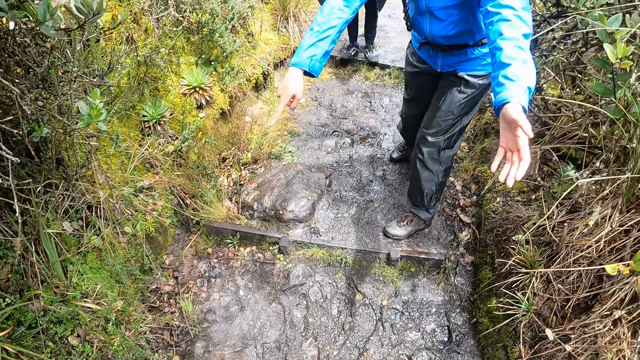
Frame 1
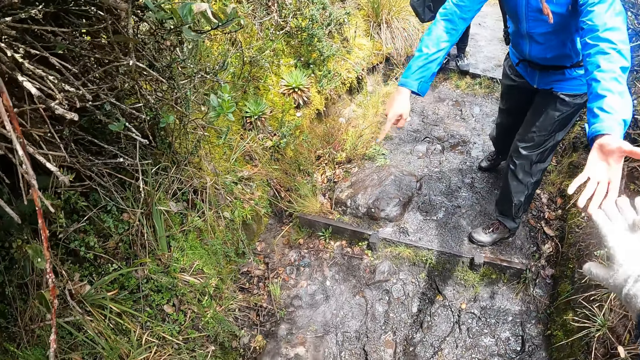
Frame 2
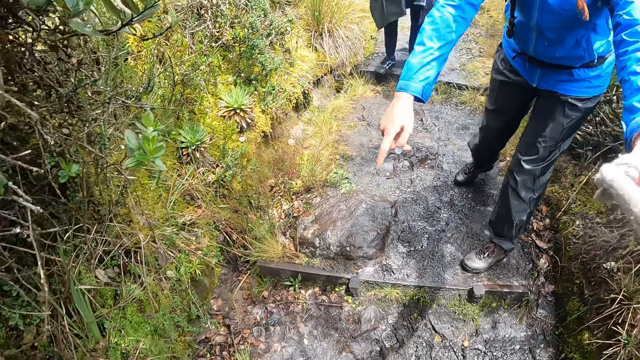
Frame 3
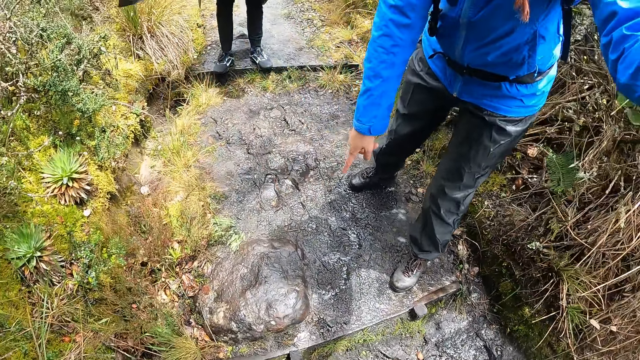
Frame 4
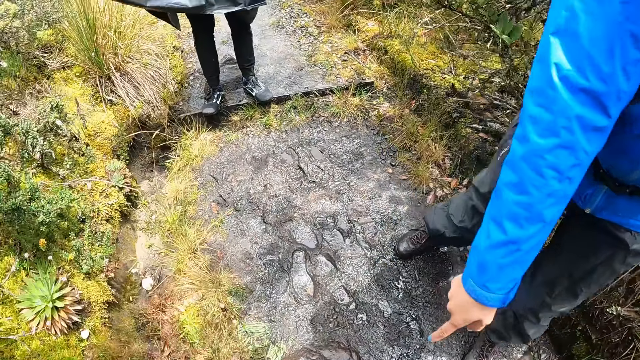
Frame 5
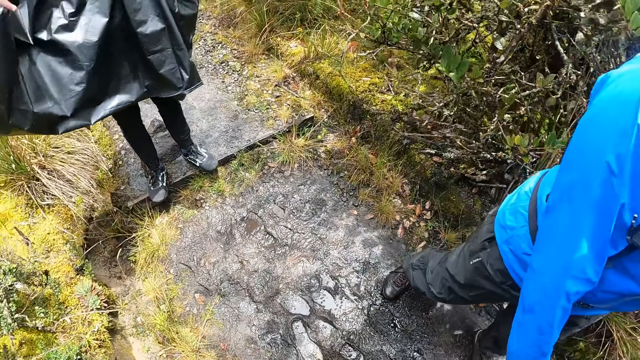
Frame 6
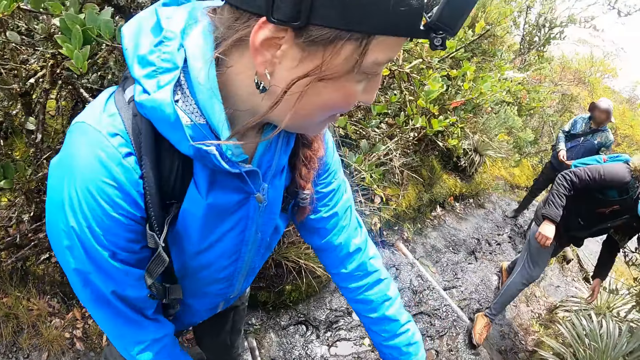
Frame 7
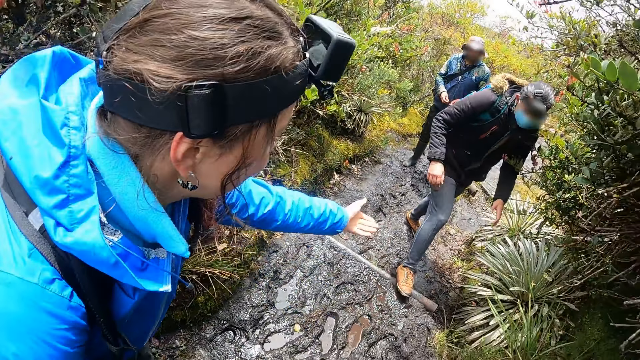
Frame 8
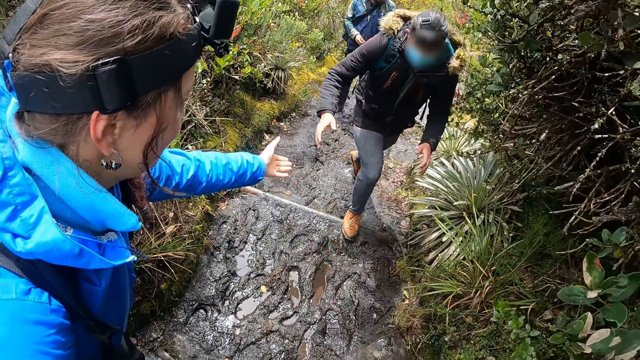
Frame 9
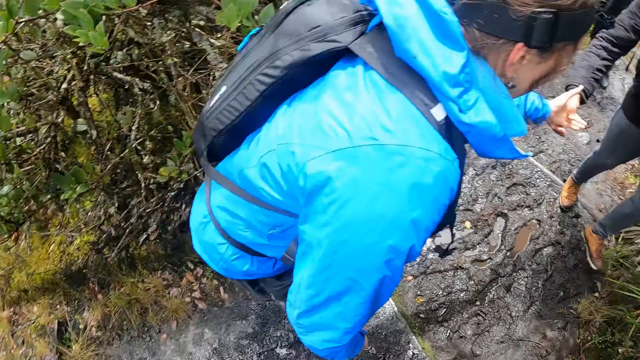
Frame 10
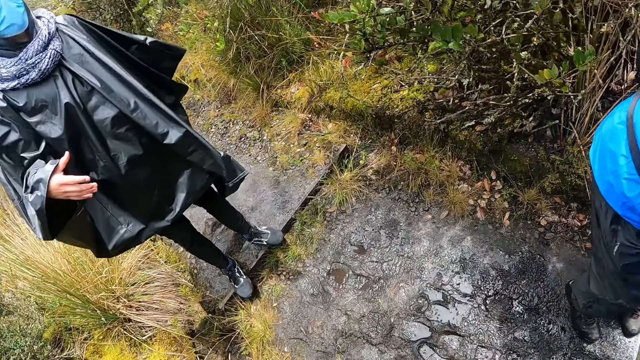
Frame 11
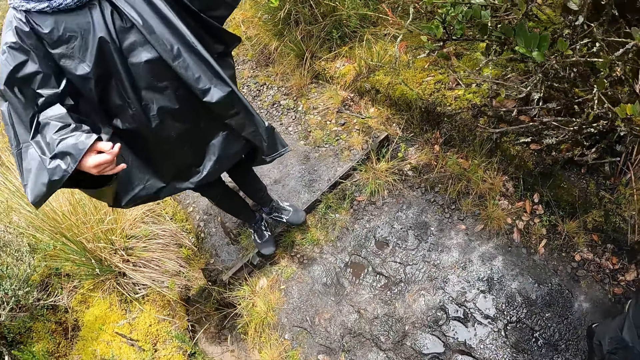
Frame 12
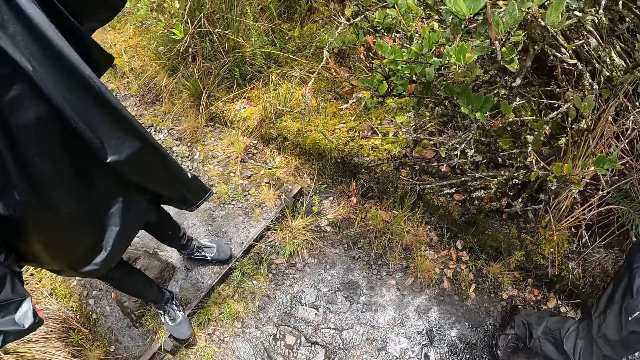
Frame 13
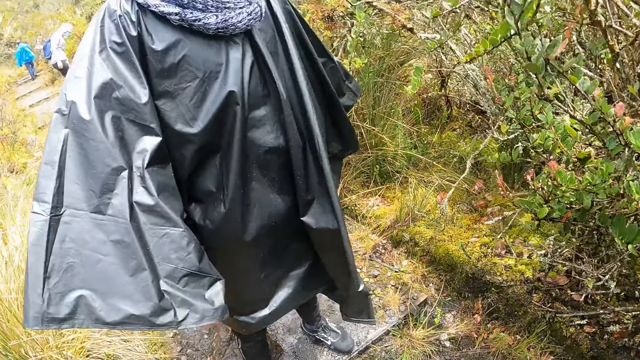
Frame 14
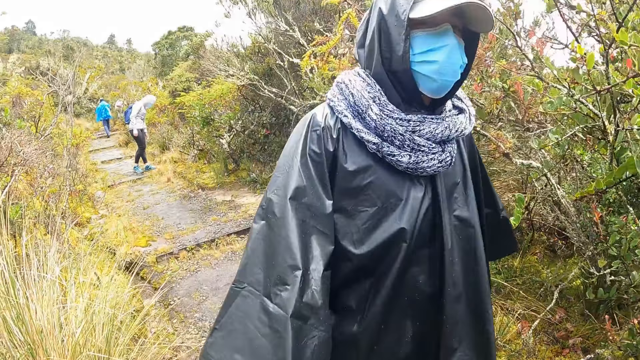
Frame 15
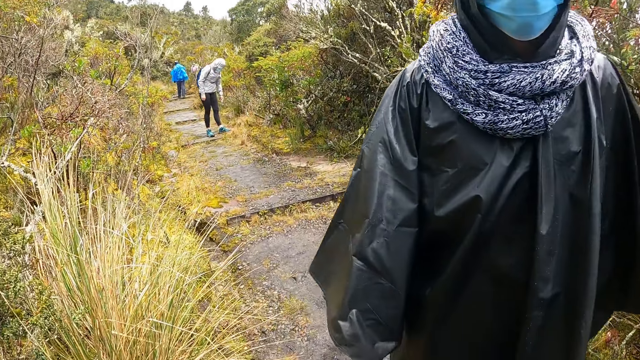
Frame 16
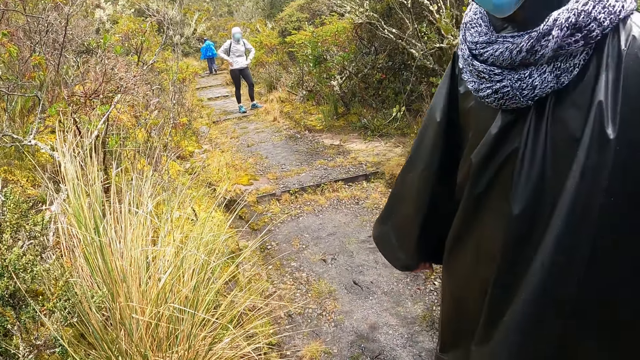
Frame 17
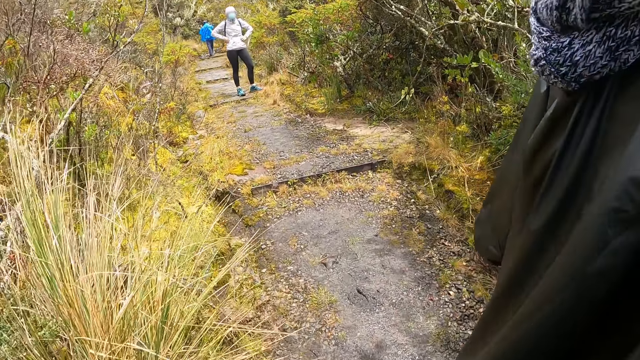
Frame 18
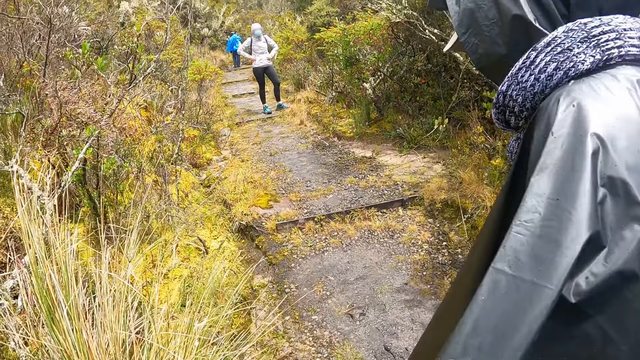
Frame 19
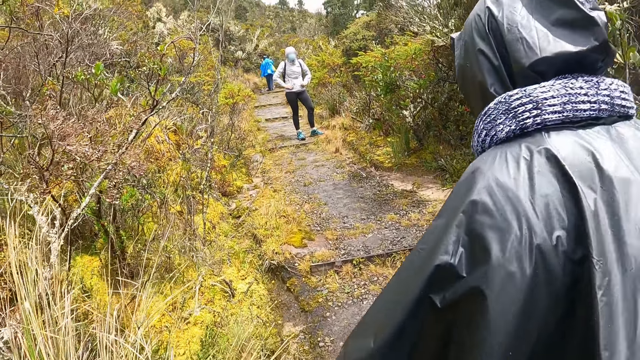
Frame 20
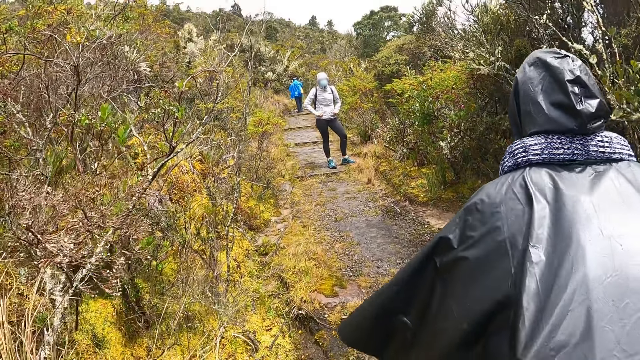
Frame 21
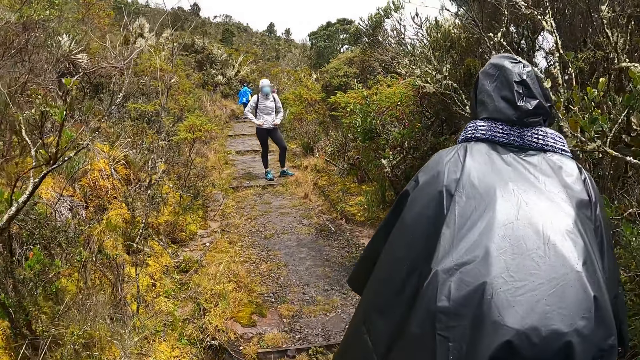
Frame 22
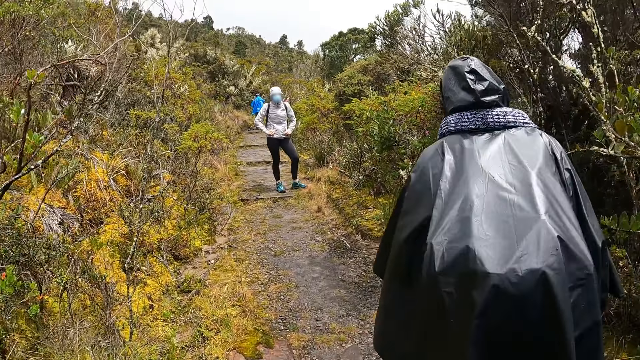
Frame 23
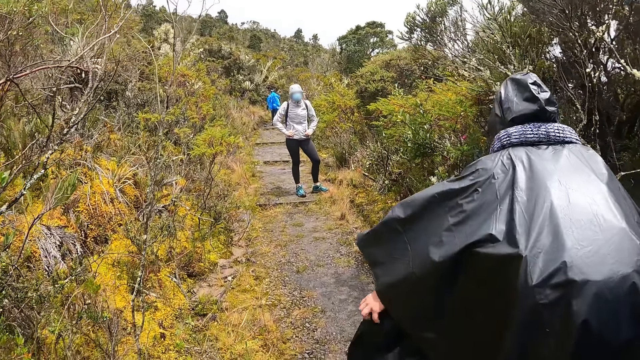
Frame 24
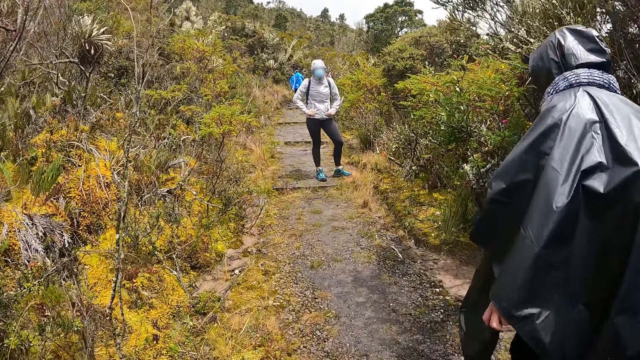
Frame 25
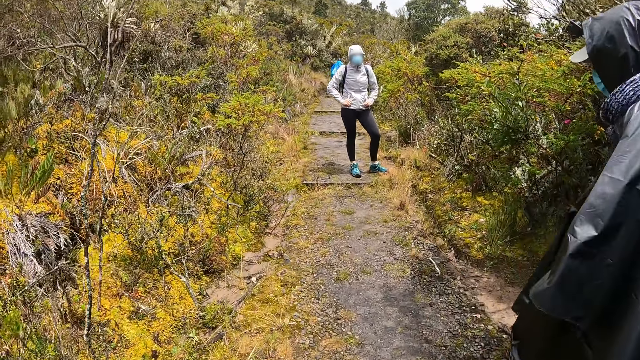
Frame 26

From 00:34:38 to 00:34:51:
A person stretches a hand. The woman helps the camera wearer up the hill with her left hand. The camera wearer holds the person's hands. The person points on the muddy path. The woman helps a man up the hill with her left hand. The camera wearer looks around. They climb up the hill. Another woman puts her hands into her pocket. Another person turns around. The other person takes a hike with other persons and the camera wearer.

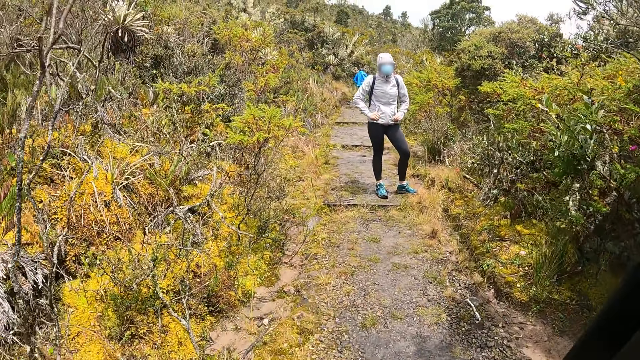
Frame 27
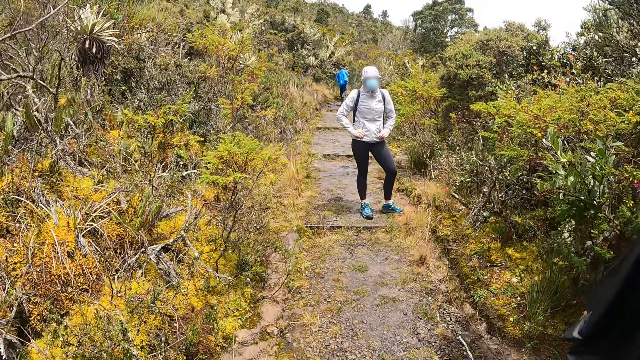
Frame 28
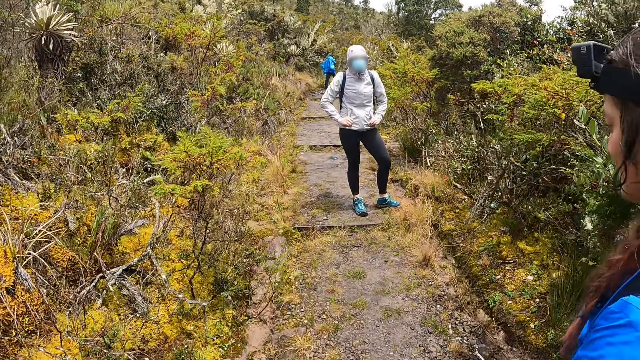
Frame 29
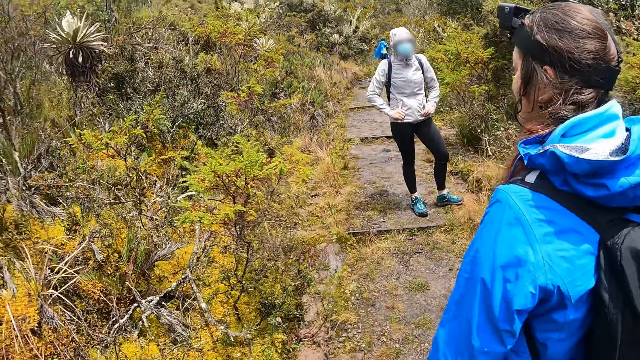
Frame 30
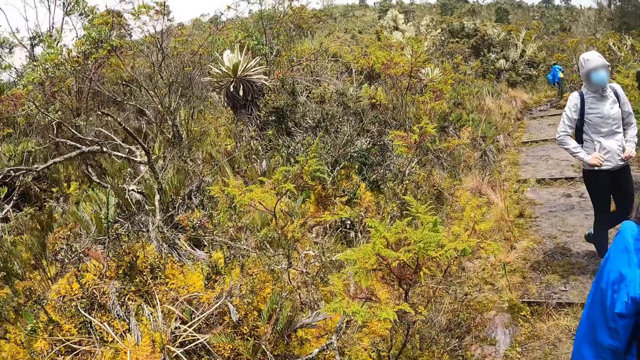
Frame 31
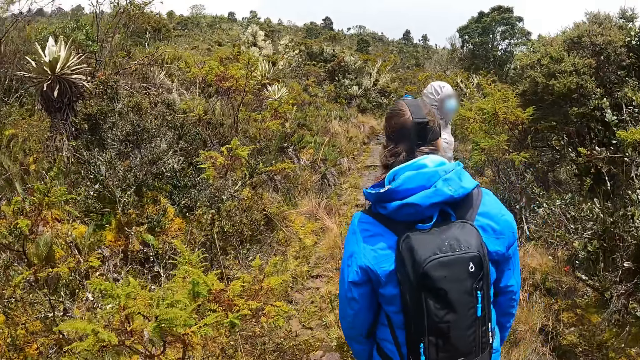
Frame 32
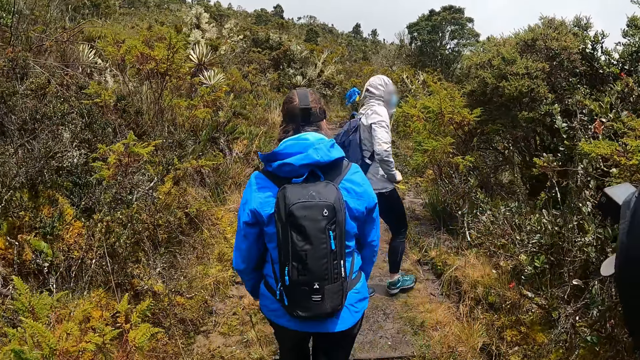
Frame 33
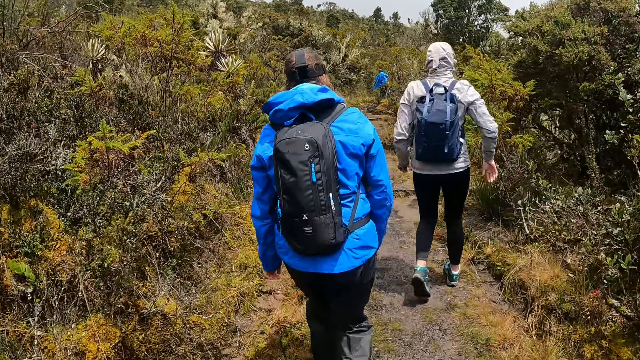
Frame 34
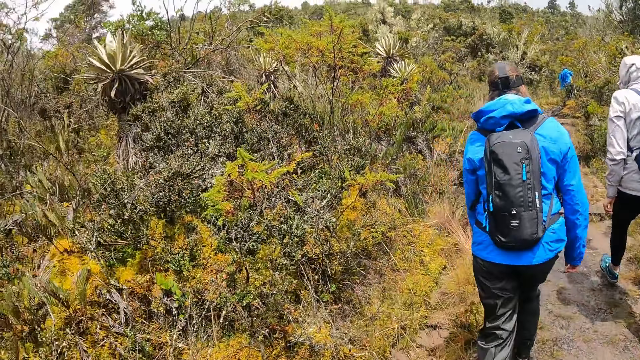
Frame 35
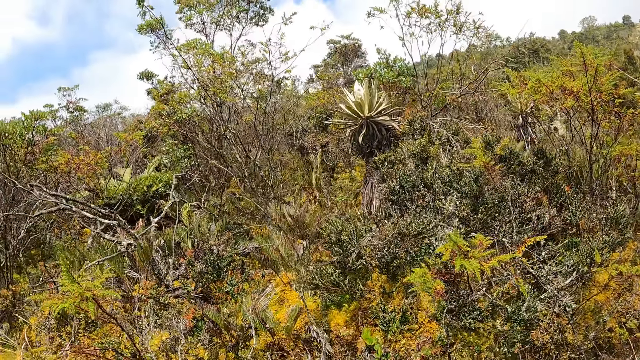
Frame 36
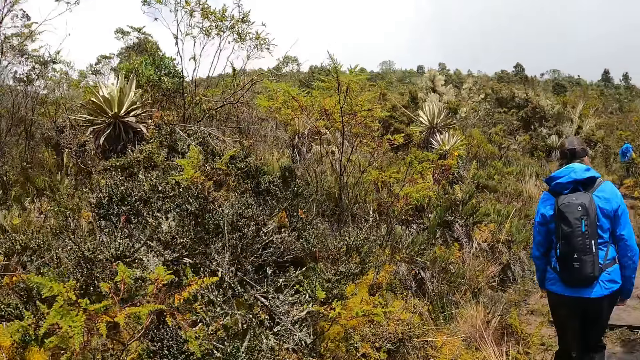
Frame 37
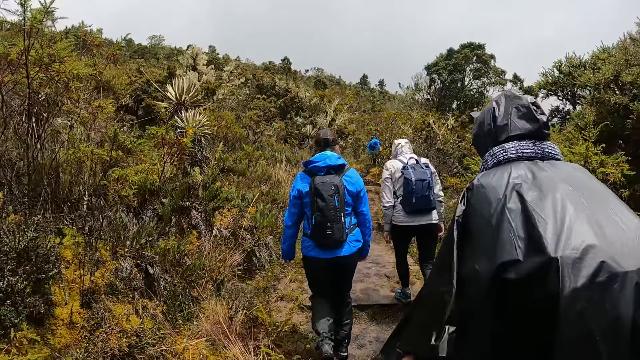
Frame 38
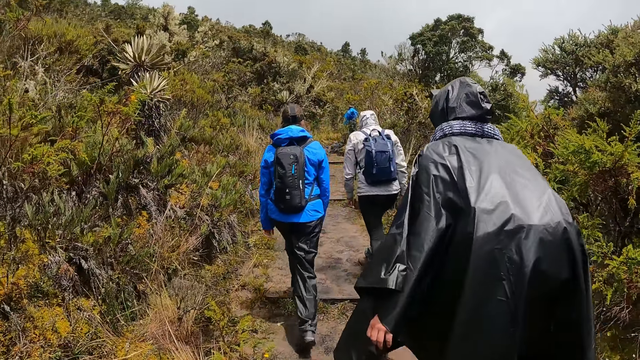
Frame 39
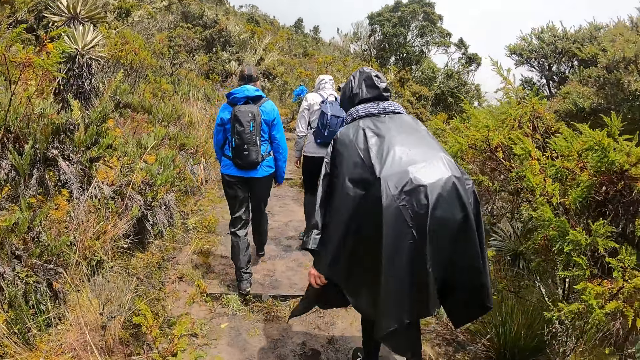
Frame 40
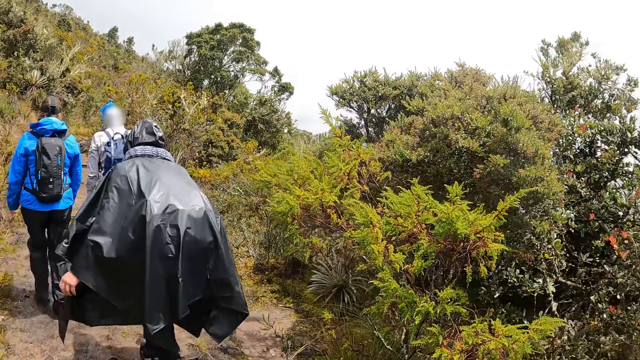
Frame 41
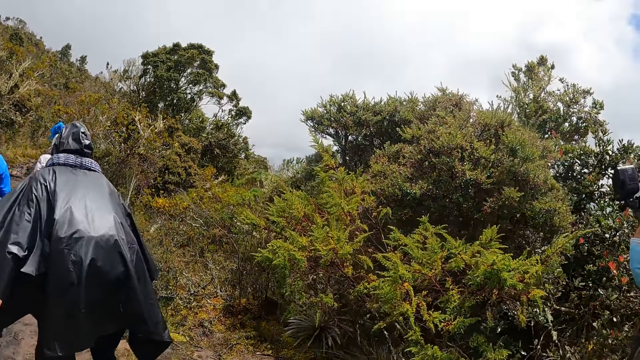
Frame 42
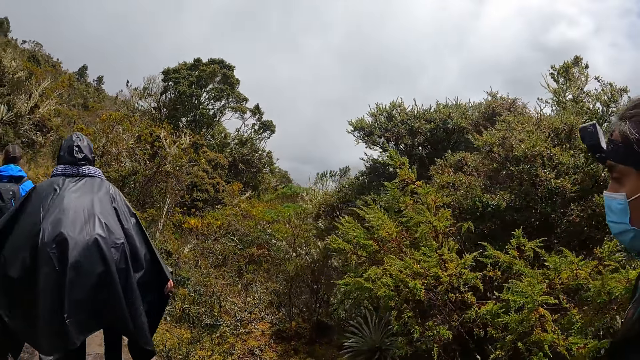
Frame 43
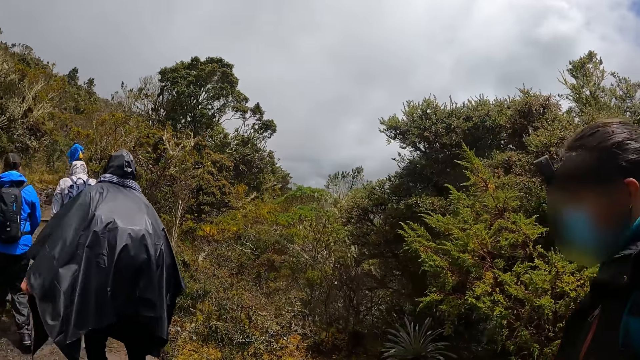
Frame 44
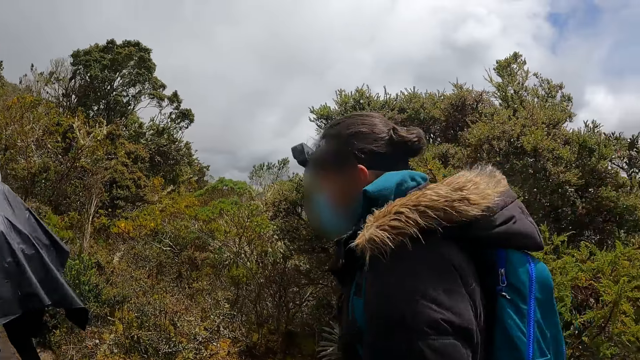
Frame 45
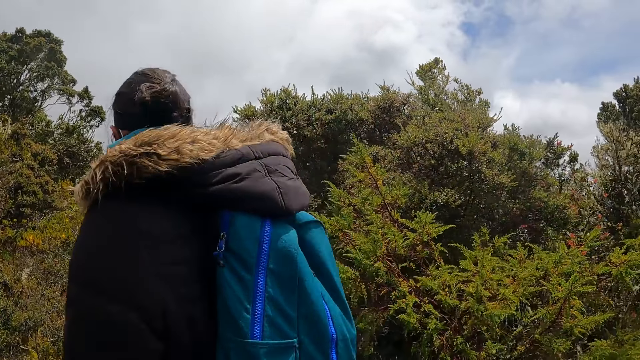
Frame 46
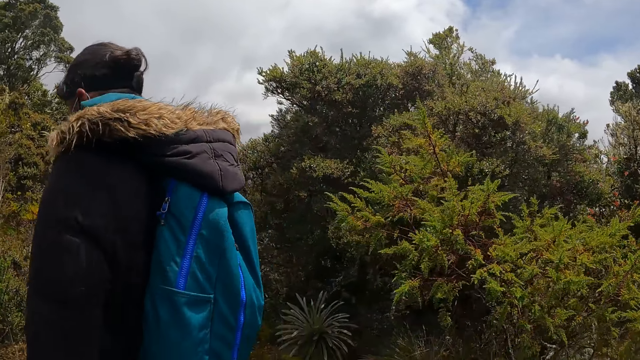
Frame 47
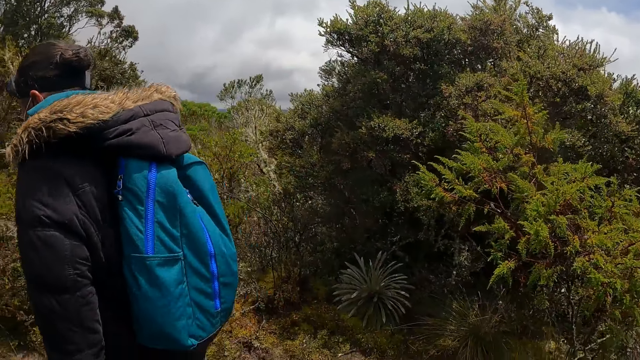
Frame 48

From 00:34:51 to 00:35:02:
The camera wearer looks around. A person hikes. Several persons hike with the camera wearer.
